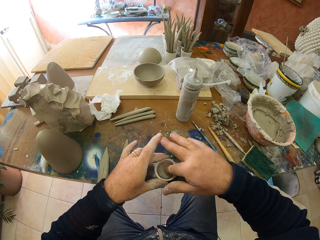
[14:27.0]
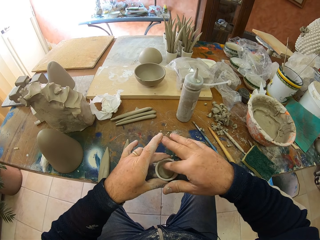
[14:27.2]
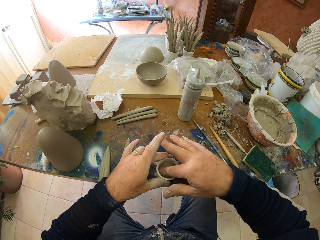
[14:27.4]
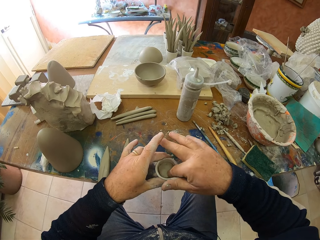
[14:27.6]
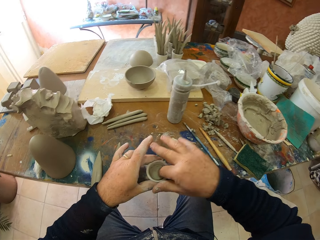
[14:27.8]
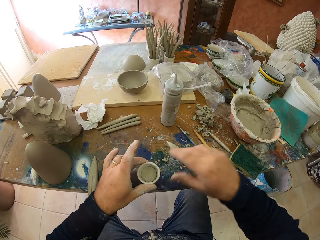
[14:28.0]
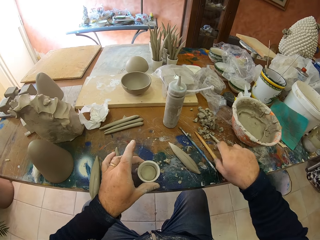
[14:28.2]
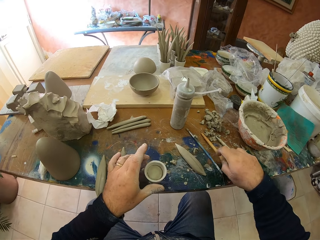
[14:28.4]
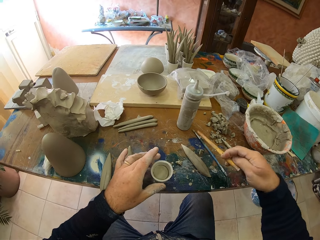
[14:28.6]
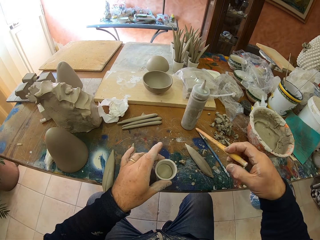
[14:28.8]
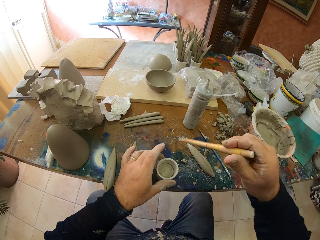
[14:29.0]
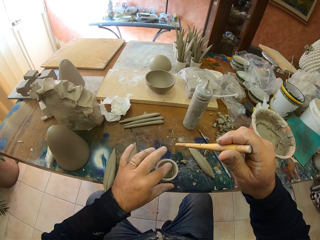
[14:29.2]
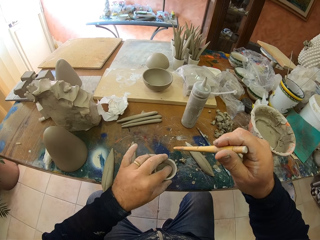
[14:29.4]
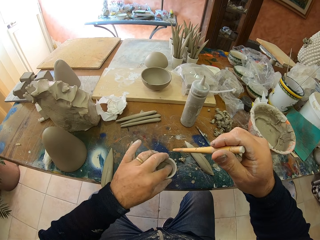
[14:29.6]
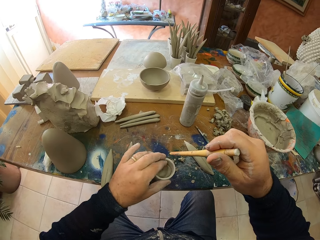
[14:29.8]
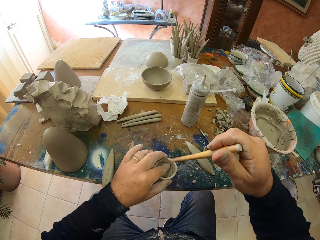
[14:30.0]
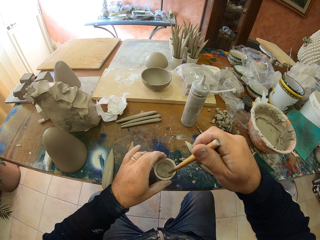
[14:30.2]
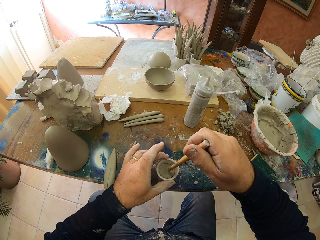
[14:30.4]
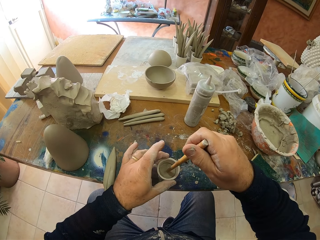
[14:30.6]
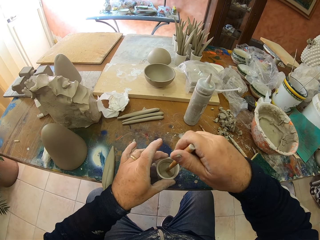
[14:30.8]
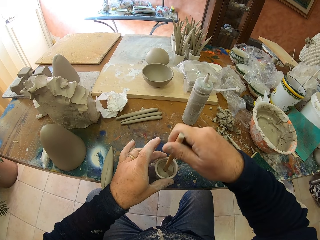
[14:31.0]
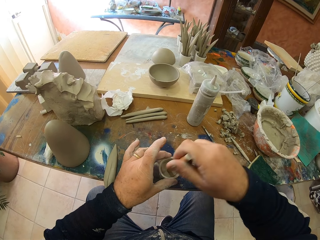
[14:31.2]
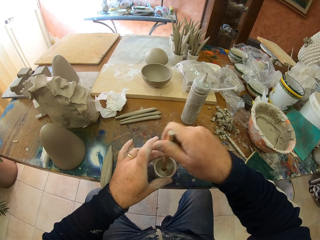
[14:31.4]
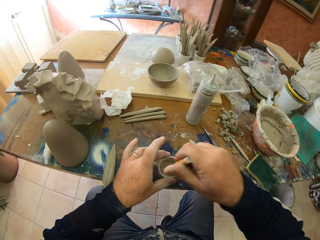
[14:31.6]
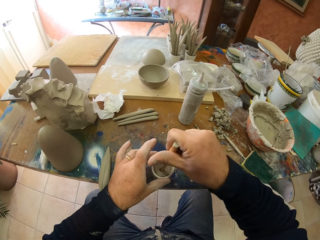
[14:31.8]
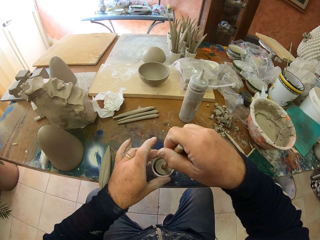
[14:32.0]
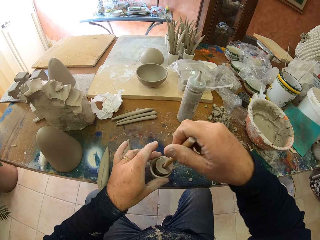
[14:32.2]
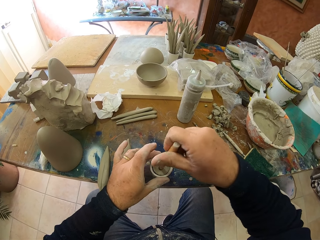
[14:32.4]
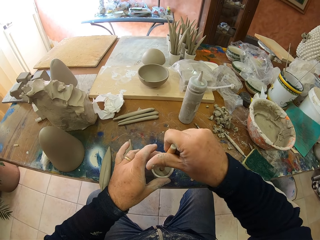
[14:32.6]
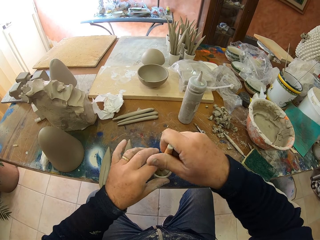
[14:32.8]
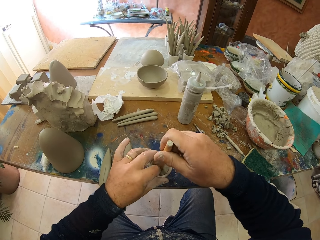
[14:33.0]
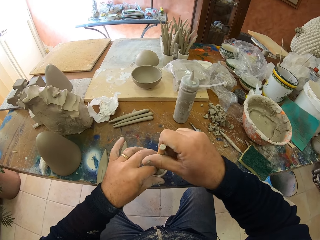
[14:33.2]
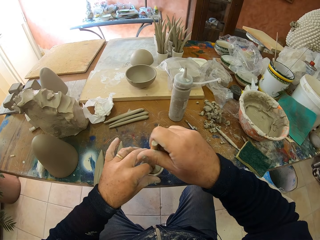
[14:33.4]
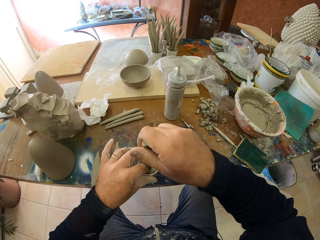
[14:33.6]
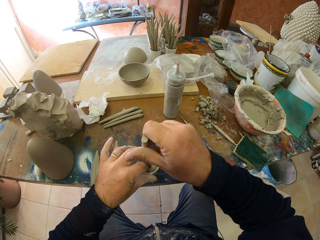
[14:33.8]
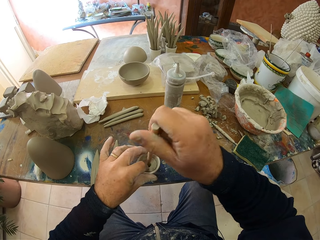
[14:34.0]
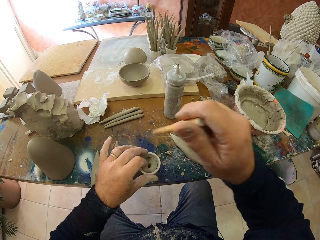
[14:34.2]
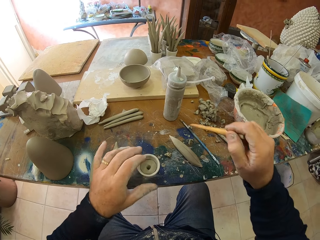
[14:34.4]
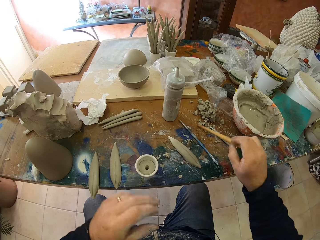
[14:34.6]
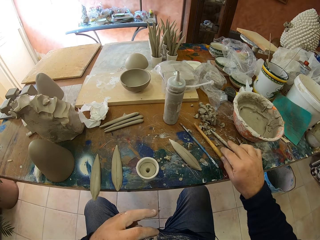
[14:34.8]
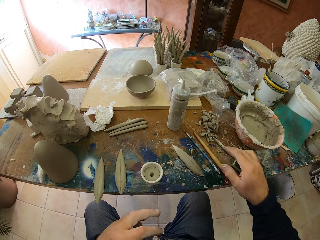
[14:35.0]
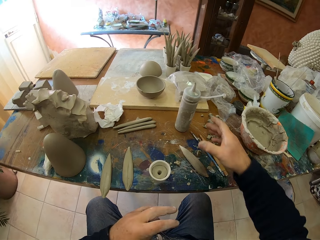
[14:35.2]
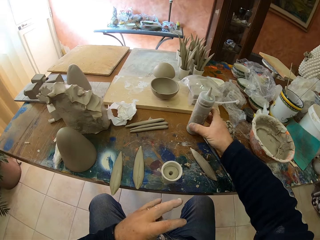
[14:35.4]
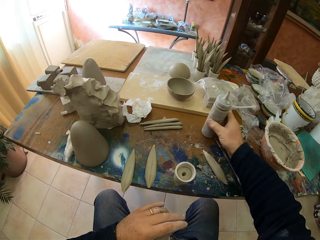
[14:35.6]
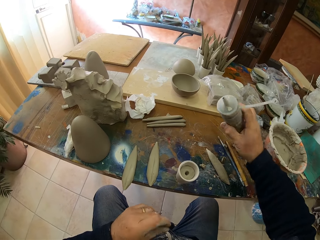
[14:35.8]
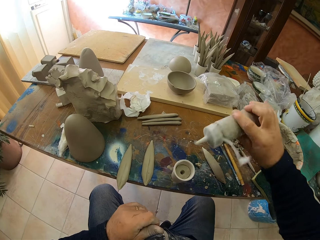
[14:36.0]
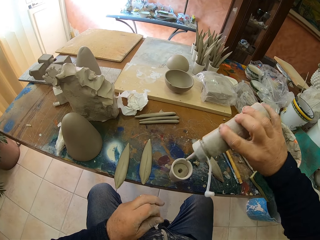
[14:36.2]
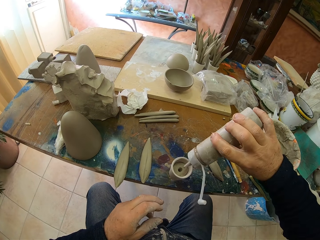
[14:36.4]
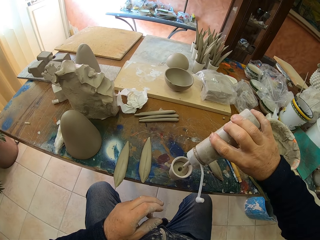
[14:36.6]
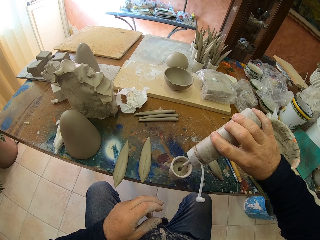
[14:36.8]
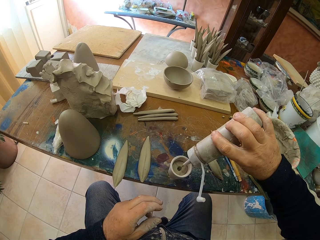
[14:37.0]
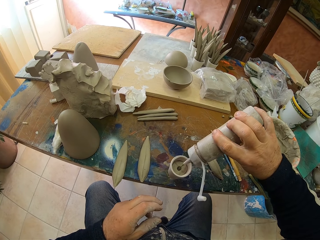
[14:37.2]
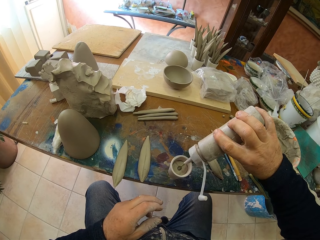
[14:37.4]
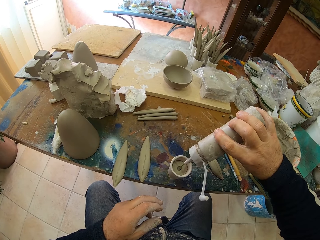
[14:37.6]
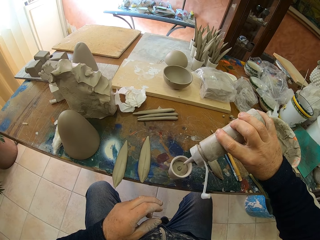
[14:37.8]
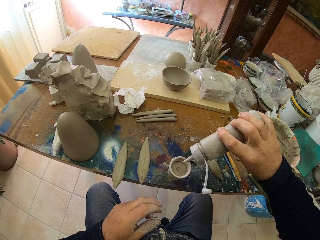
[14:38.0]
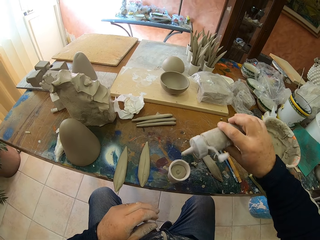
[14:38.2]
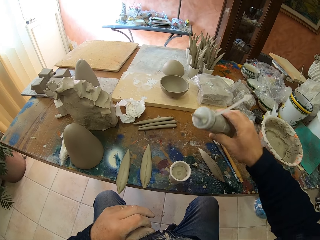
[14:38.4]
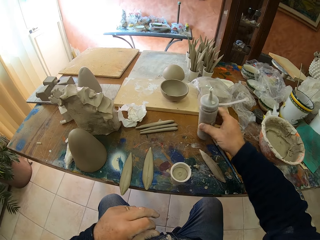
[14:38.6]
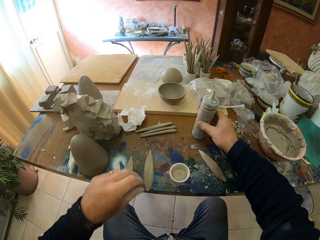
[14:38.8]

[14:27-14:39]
The camera wearer picks a wooden stick. They make a hole in the clay in the container. They pick something and pour something in the hole.

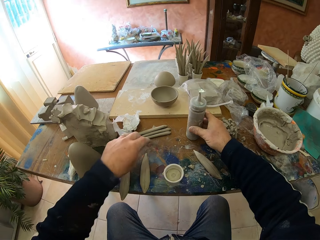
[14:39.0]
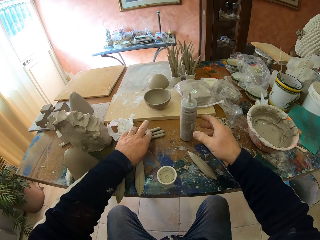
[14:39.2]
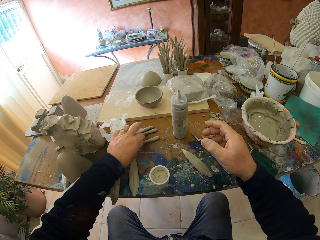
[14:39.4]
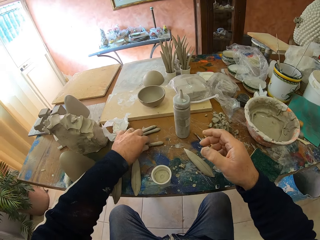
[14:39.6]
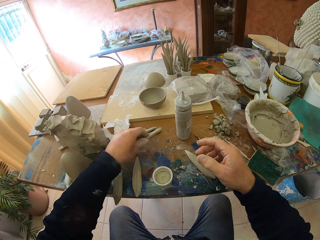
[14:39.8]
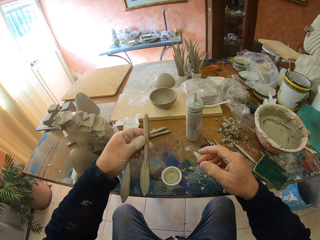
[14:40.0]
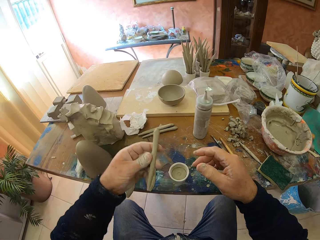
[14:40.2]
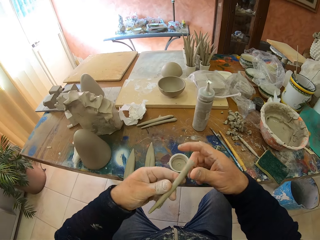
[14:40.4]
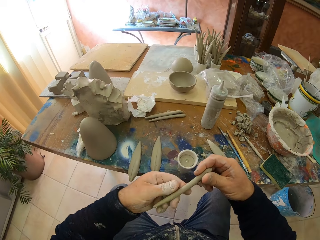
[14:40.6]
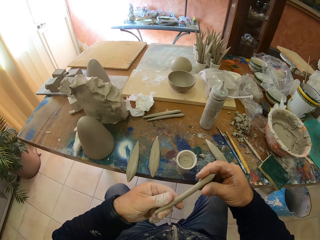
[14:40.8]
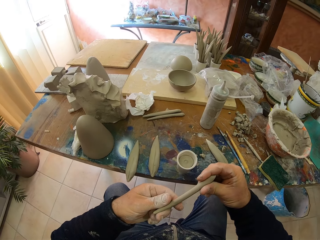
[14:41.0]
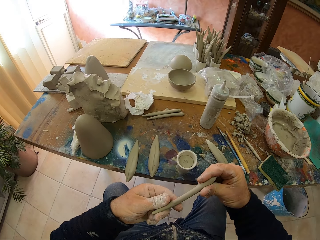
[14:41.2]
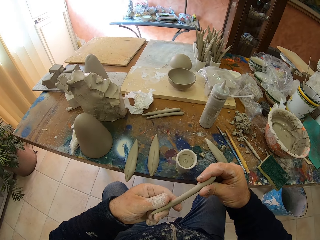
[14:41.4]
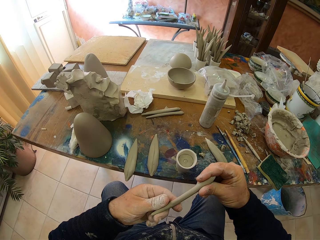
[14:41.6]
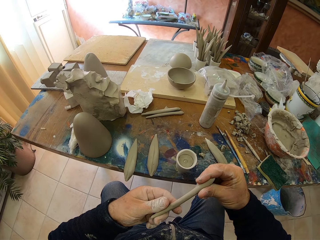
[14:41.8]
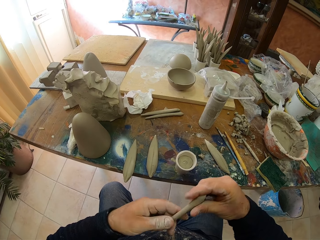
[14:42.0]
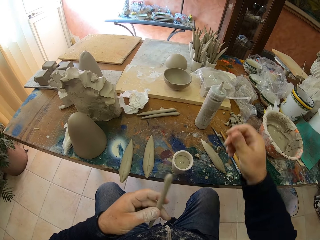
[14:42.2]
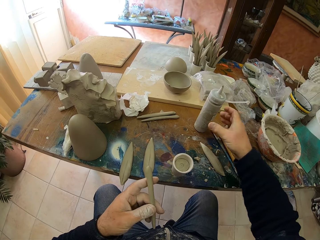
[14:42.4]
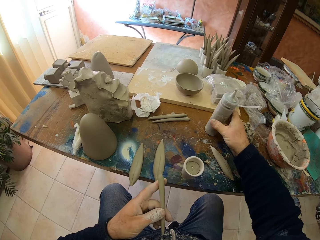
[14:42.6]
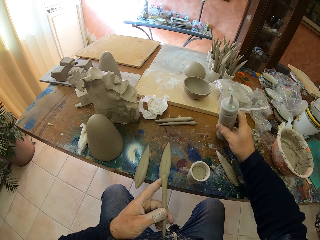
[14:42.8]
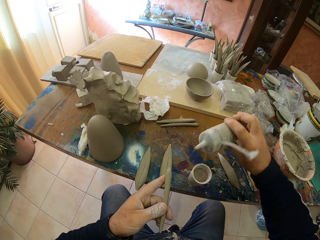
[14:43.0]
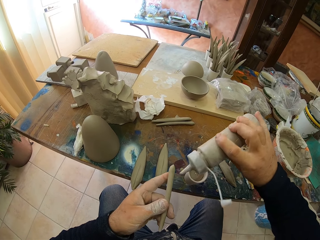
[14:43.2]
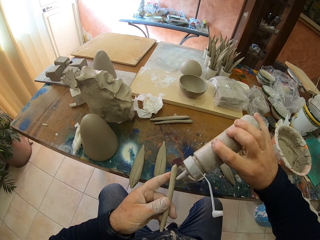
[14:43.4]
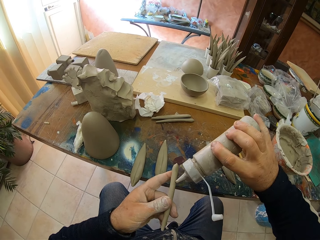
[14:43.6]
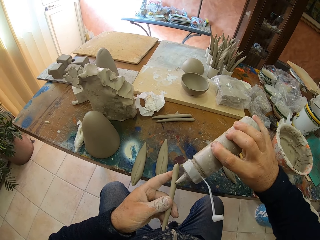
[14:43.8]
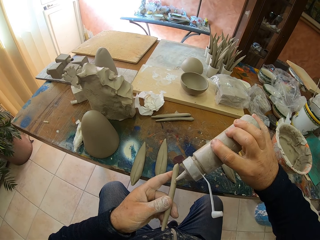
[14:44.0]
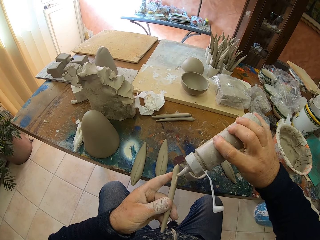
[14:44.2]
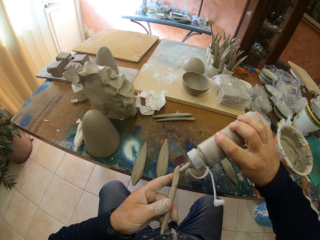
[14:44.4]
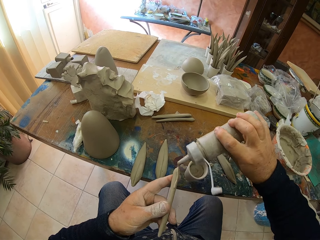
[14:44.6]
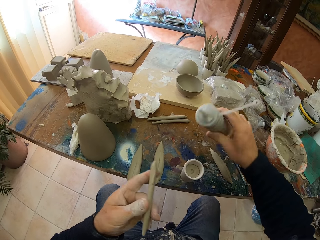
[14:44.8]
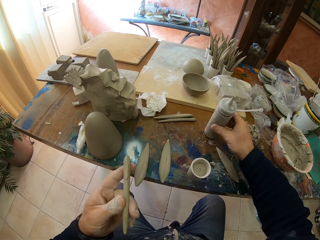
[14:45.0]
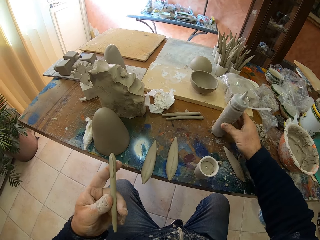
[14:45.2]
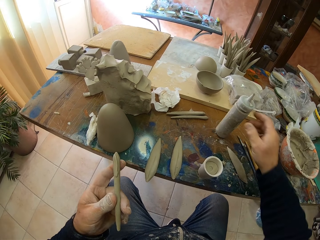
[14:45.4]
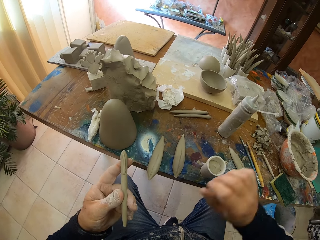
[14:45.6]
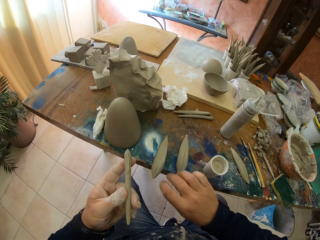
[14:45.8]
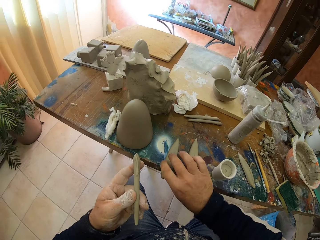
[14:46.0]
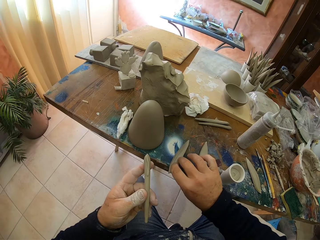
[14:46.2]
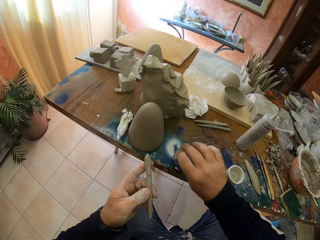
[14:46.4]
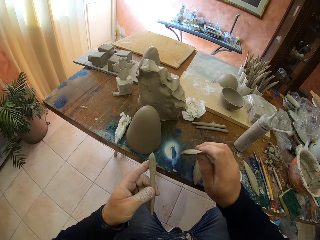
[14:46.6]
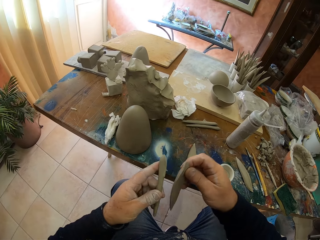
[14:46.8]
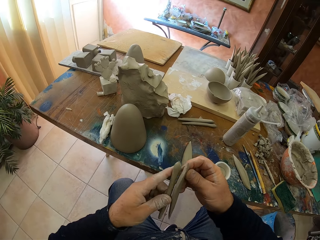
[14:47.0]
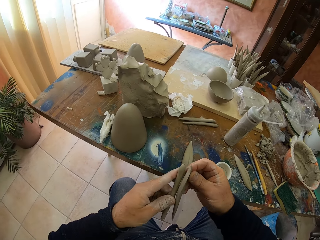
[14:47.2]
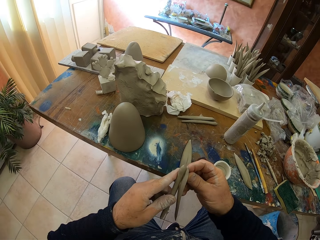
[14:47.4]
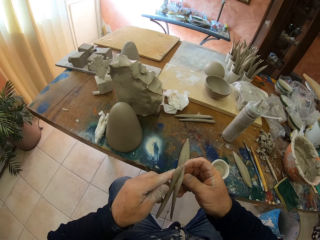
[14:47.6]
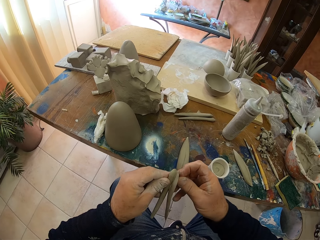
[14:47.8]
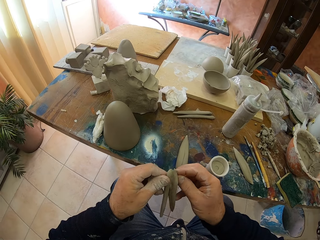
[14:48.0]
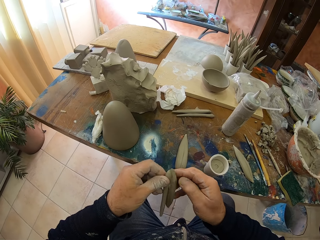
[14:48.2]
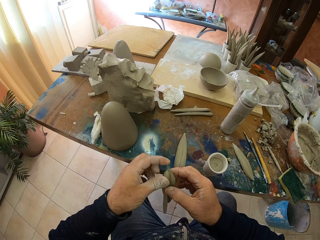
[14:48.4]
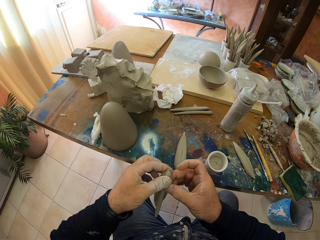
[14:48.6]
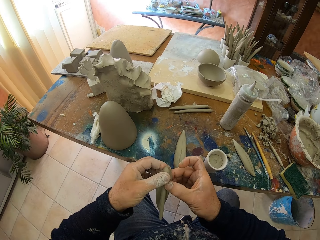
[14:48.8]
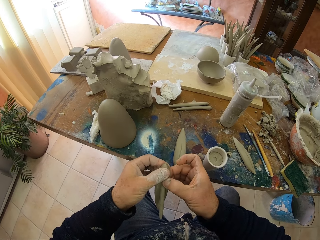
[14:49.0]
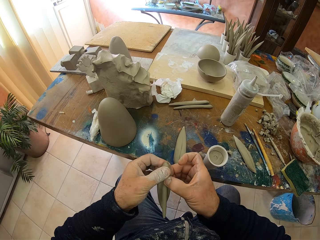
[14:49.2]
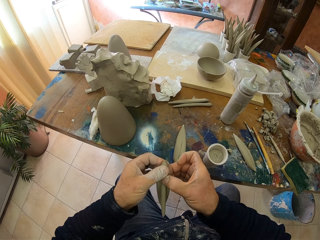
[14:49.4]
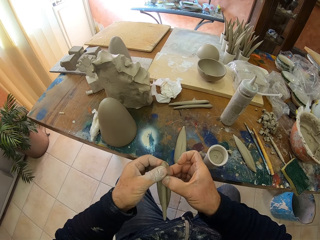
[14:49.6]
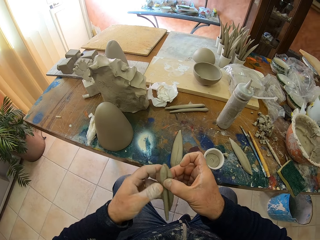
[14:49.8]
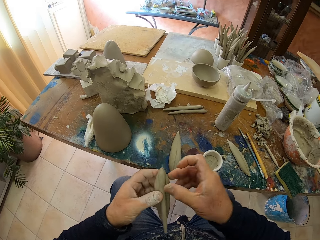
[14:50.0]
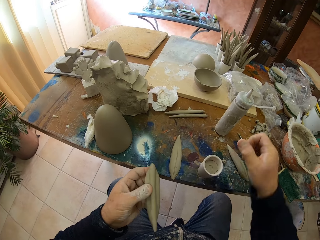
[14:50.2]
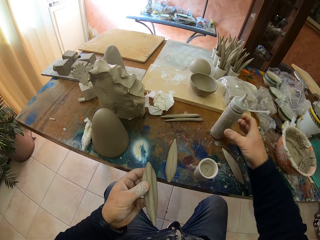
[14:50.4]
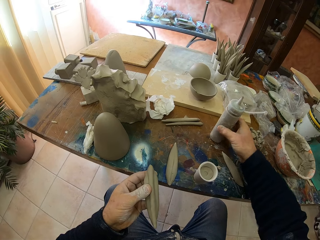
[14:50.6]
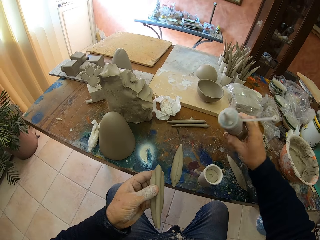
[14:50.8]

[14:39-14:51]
The camera wearer puts something on the table. They pick some clay. They pick something, apply something on the clay and put something on the table. They pick some clay and put the dry clay together.
